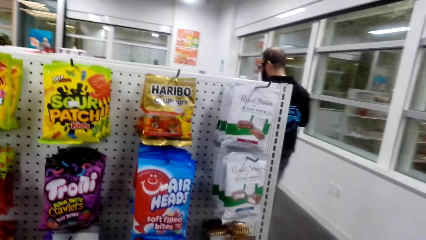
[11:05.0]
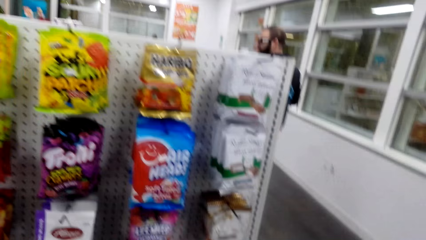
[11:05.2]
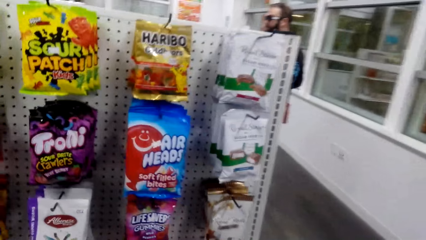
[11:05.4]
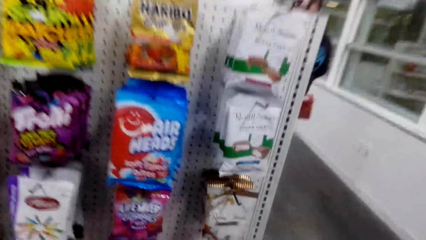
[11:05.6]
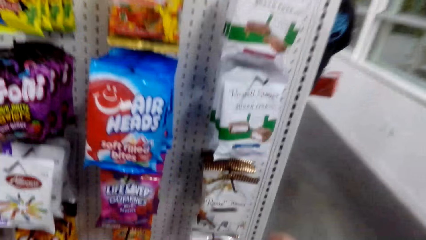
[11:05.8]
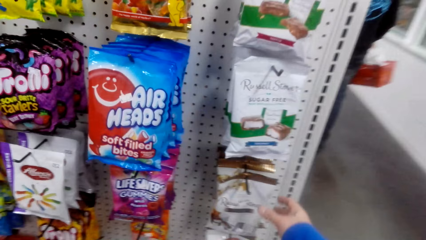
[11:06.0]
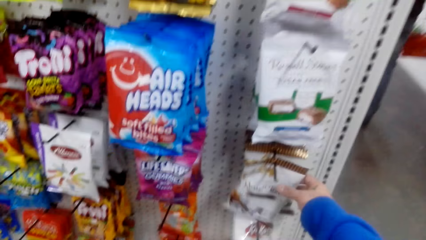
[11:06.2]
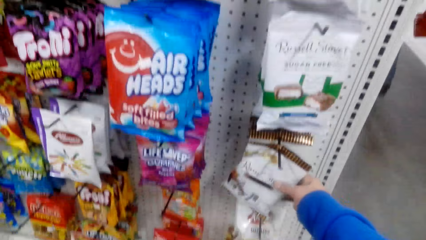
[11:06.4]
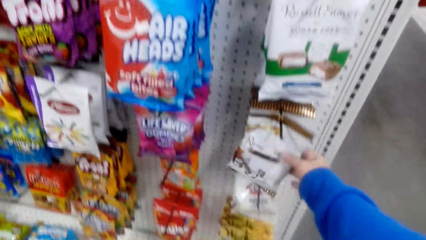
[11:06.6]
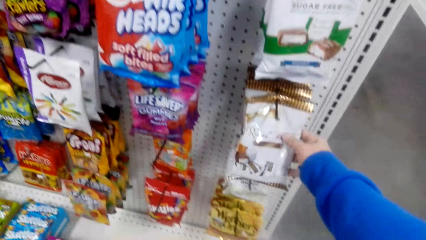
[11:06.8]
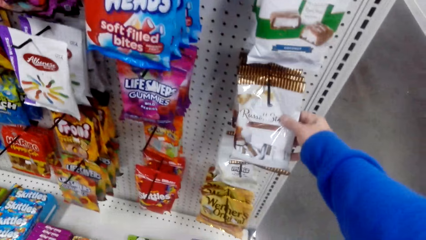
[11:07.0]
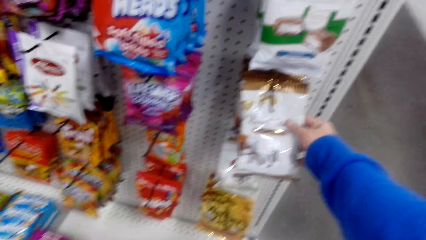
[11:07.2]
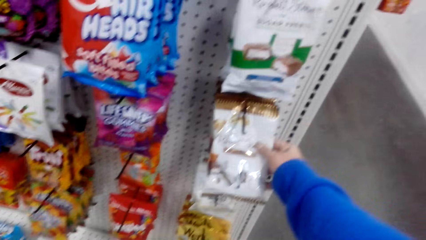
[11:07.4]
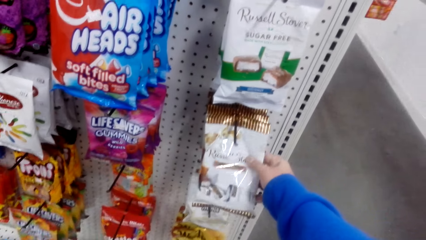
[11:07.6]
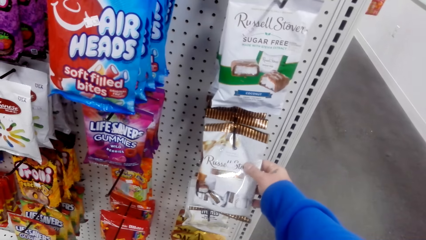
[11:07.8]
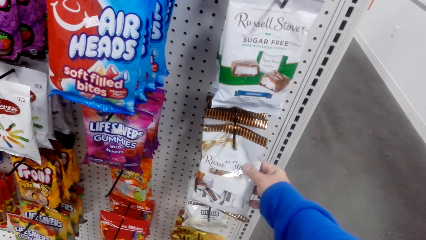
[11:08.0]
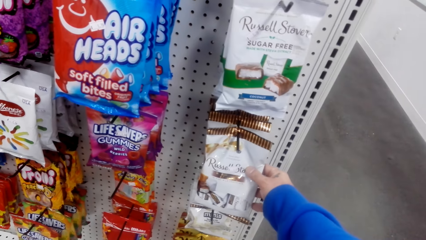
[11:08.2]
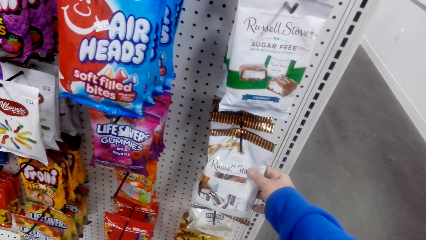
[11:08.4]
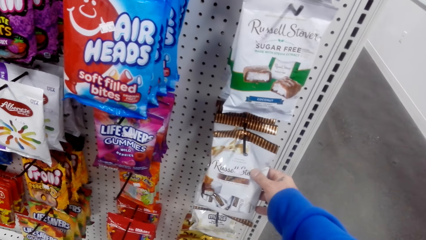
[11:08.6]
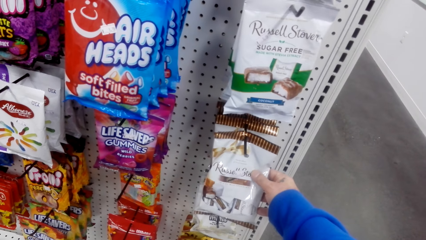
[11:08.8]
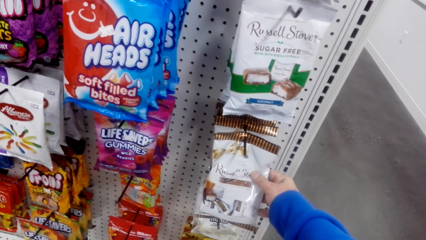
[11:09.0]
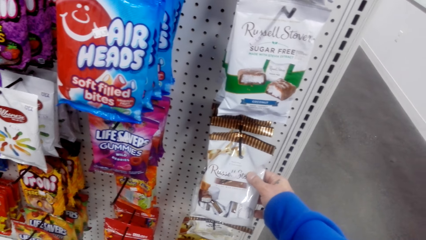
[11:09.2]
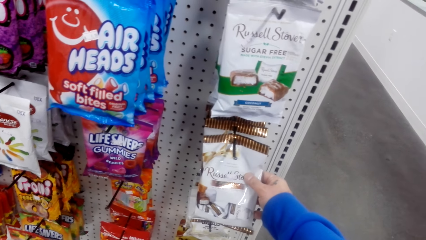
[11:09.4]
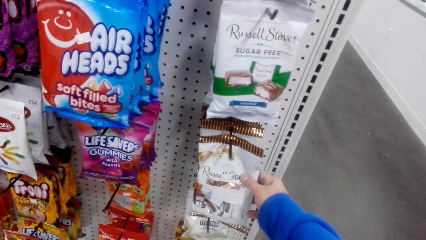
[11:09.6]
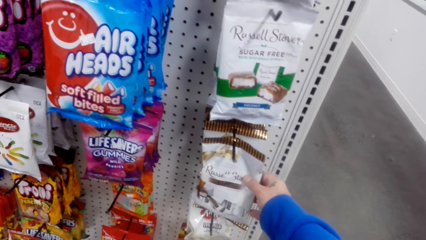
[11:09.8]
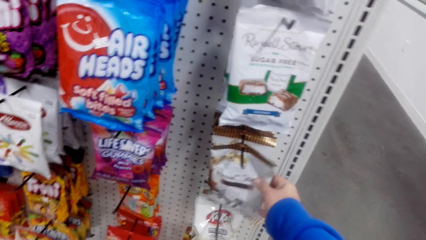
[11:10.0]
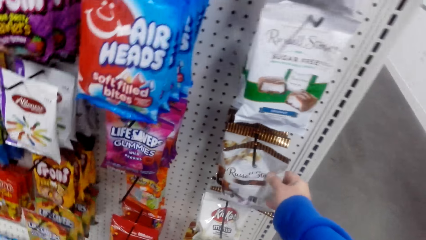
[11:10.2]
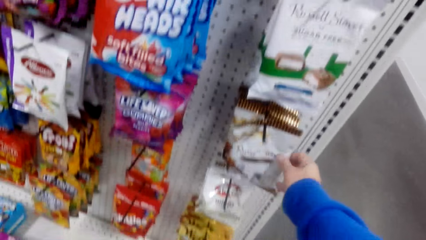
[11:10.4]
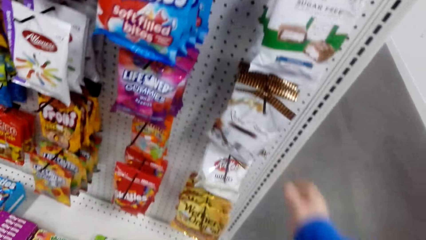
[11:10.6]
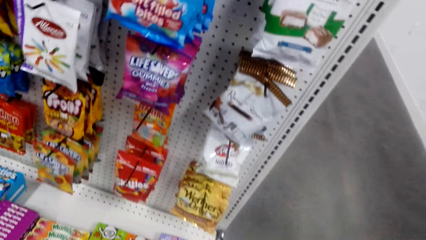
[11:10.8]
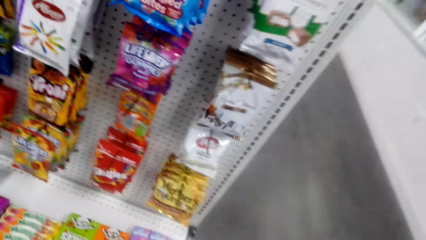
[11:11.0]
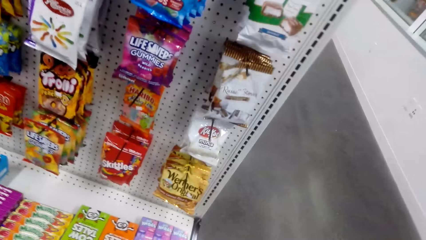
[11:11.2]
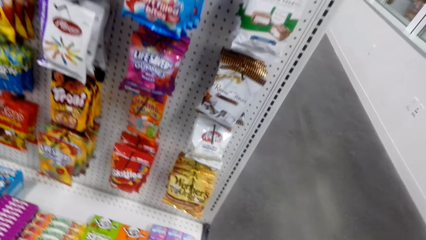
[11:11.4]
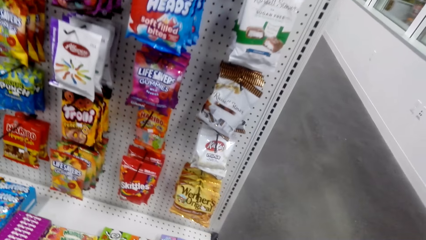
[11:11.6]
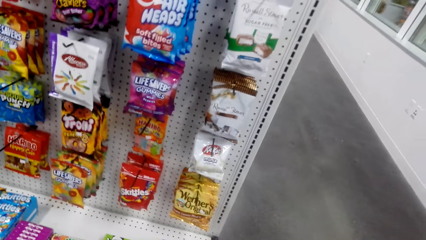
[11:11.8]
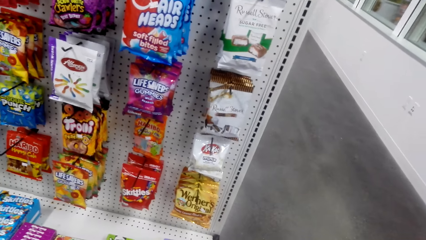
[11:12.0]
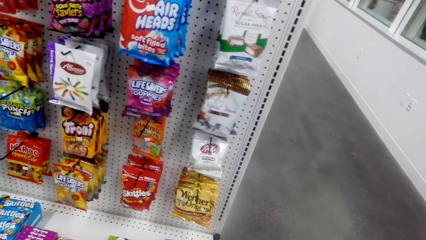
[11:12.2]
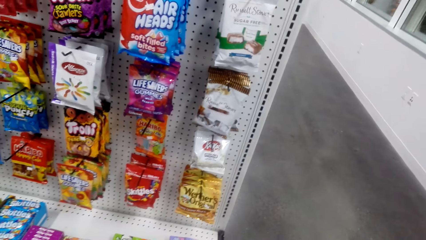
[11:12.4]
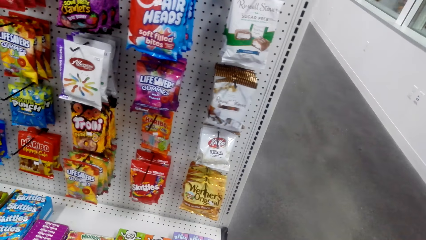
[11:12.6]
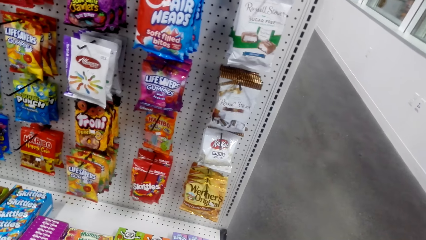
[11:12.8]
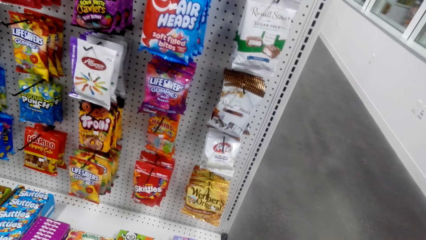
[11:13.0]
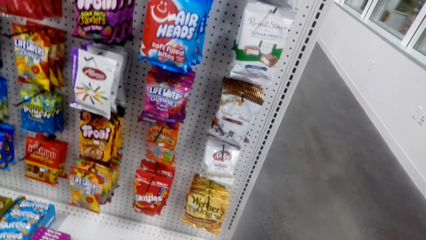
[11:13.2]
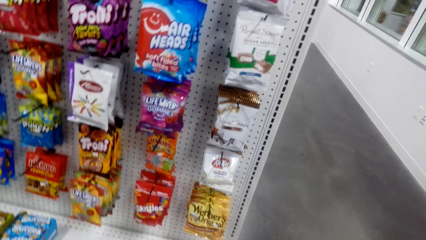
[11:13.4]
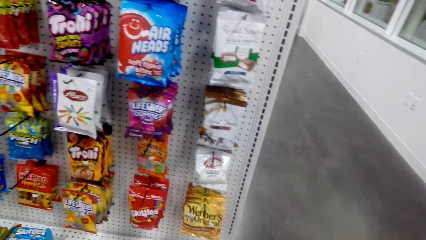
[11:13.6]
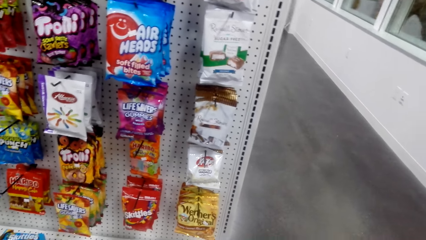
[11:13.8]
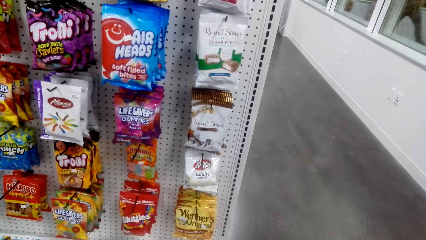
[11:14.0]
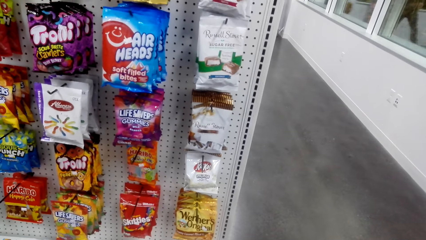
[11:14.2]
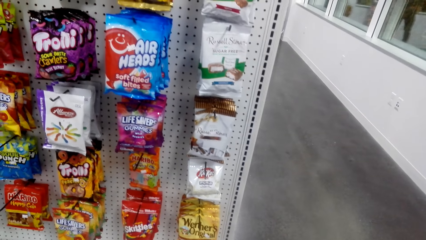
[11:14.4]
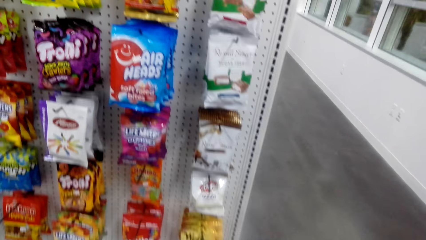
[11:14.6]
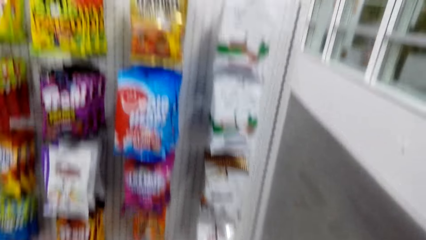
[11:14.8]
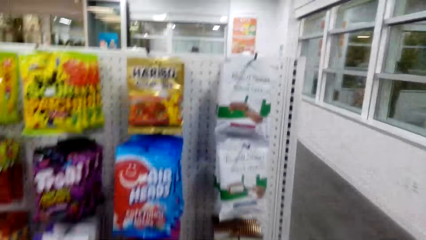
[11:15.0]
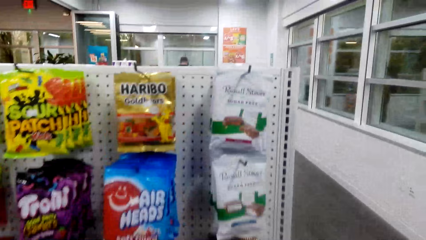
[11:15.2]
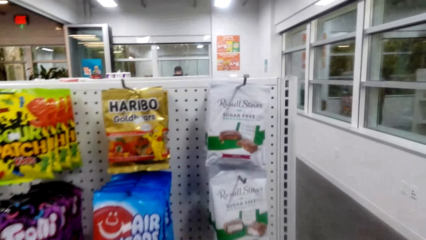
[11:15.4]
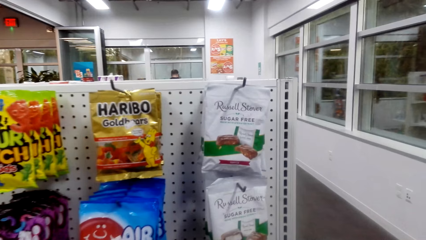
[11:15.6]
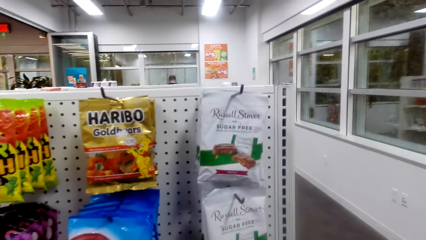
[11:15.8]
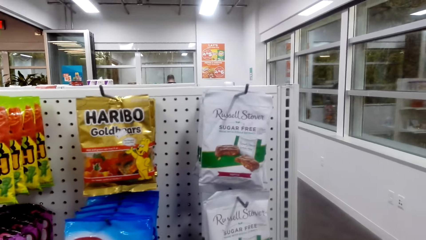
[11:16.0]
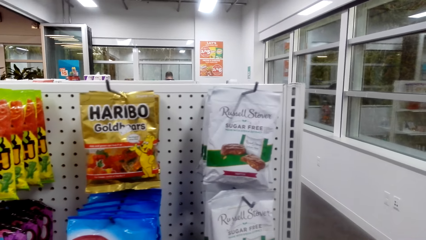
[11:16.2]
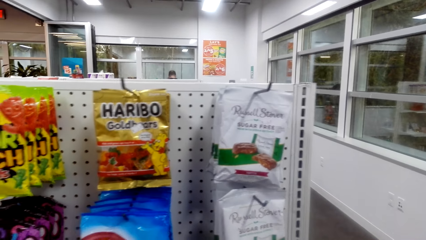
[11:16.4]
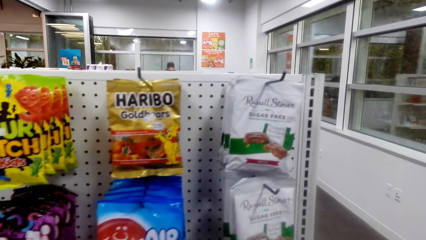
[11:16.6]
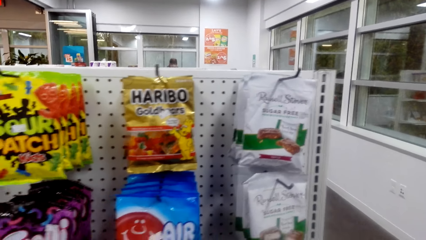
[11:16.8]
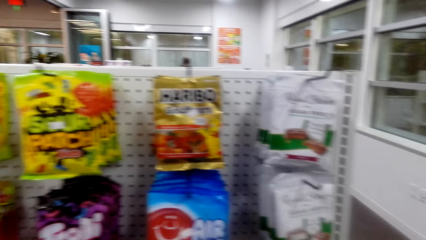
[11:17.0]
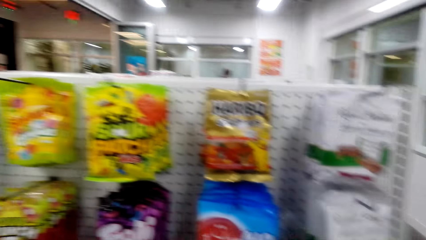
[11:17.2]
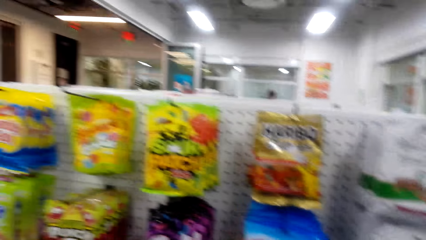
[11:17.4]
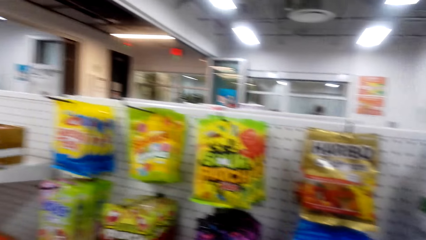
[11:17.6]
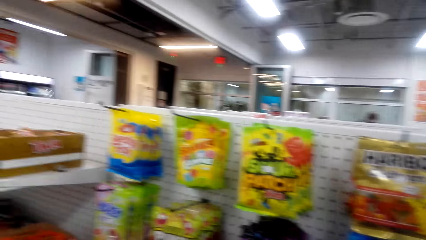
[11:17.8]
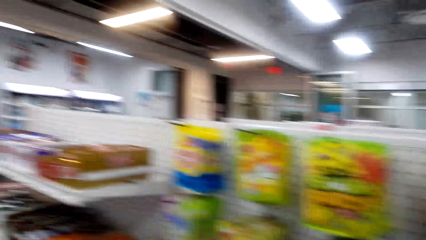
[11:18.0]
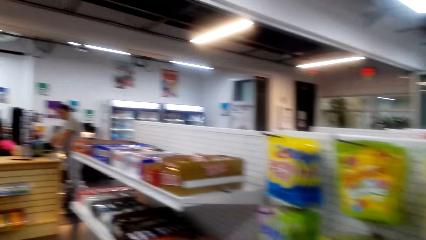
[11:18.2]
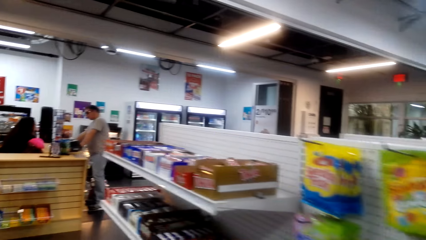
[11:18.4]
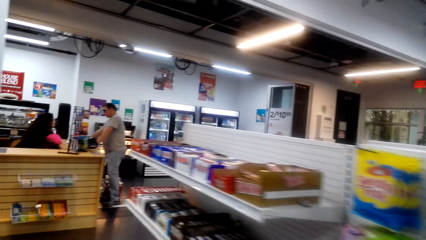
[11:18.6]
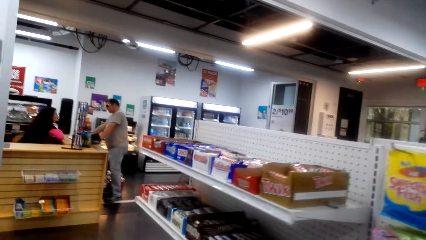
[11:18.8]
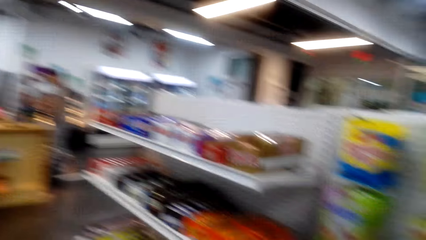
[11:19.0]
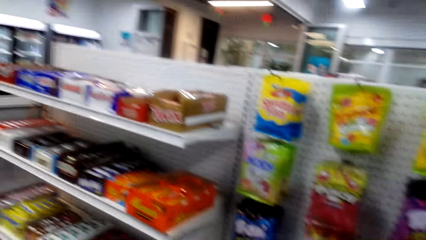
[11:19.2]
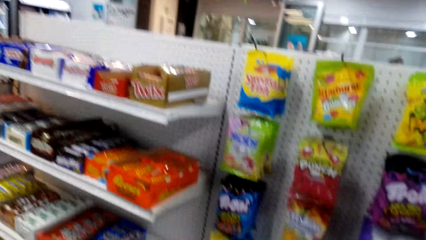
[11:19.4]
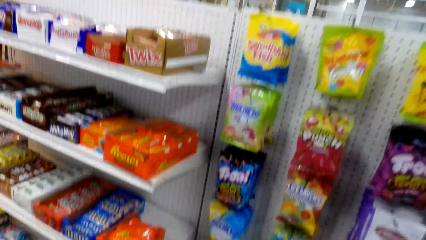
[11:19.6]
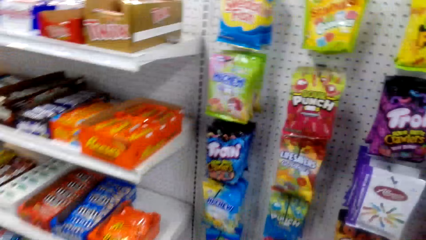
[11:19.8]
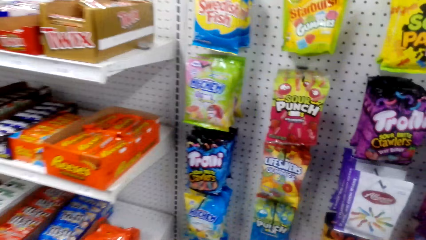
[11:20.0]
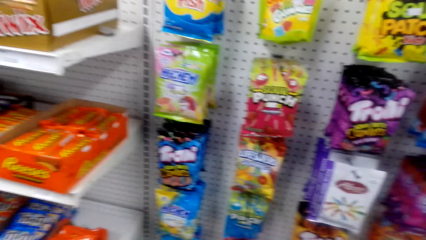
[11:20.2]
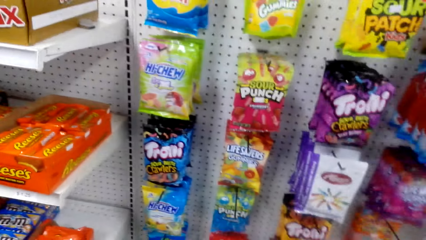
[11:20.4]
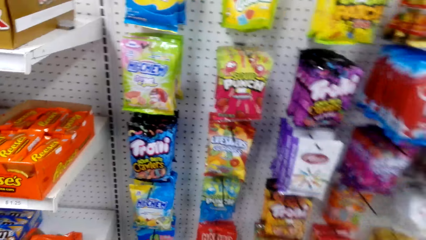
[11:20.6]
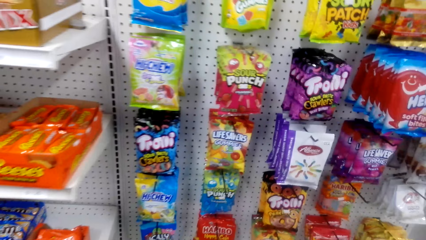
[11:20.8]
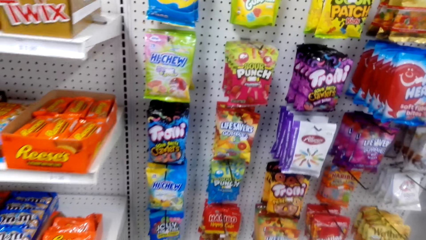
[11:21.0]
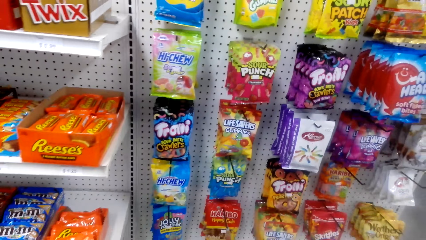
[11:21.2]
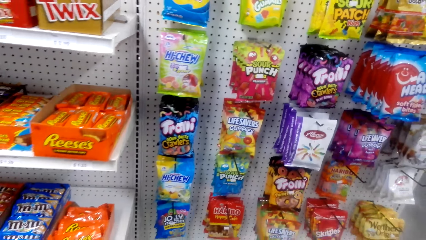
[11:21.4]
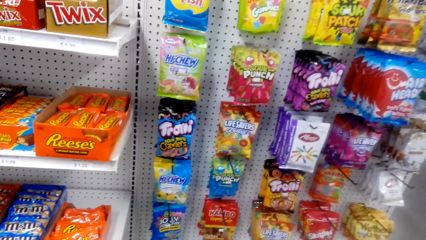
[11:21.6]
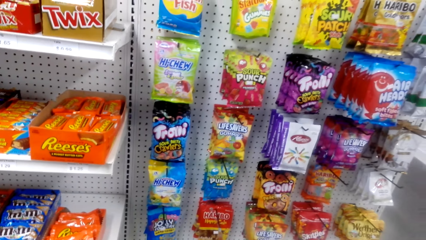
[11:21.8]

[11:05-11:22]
The camera wearer checks Russell Stover. They pick something.
